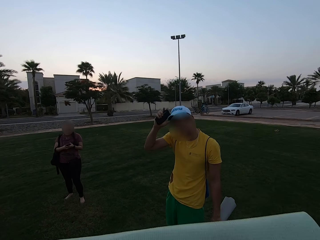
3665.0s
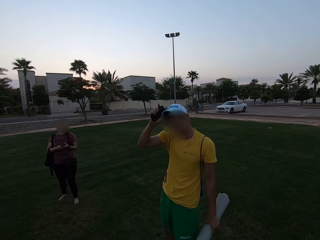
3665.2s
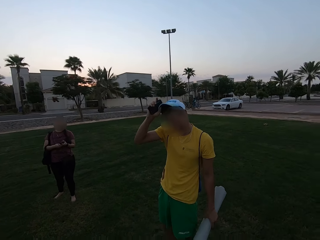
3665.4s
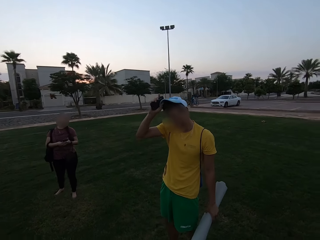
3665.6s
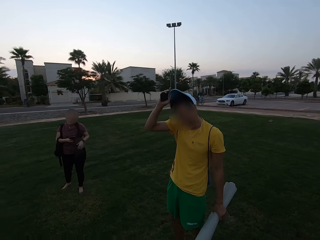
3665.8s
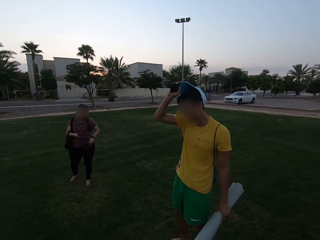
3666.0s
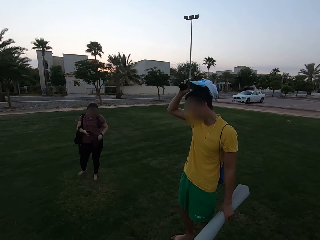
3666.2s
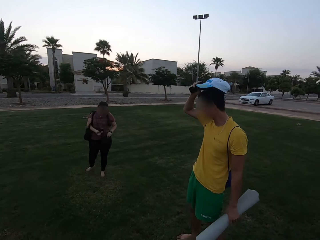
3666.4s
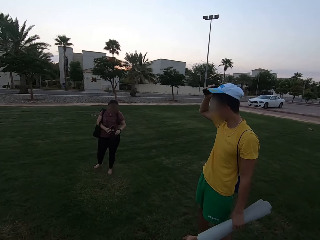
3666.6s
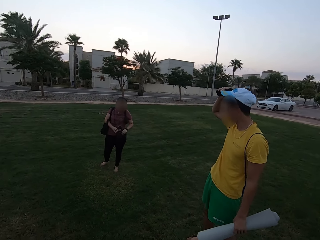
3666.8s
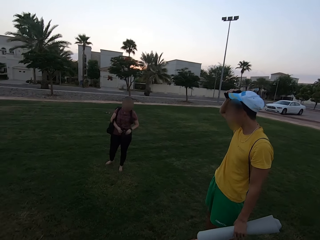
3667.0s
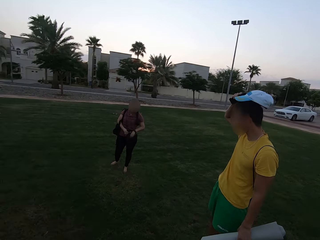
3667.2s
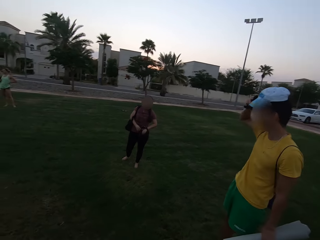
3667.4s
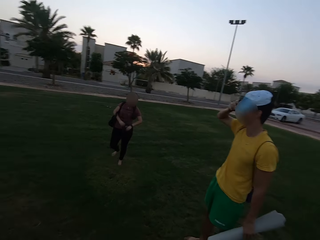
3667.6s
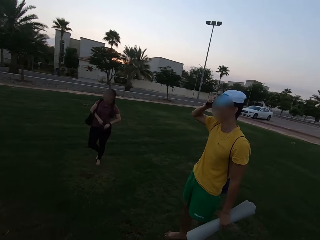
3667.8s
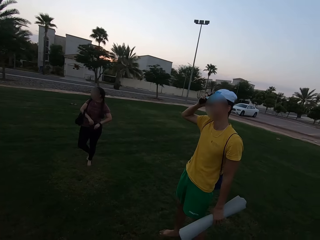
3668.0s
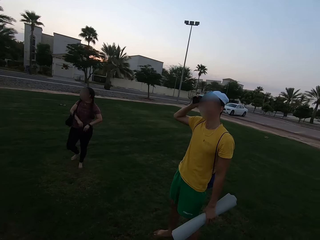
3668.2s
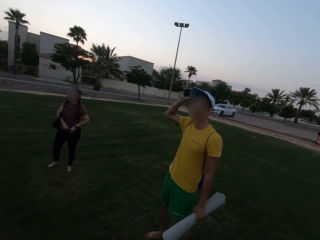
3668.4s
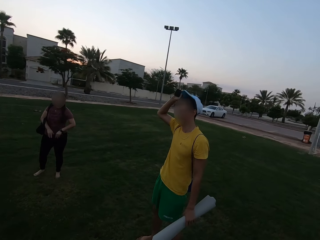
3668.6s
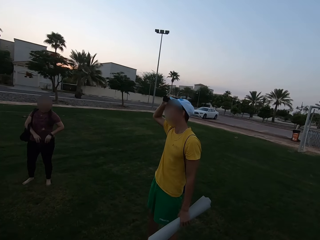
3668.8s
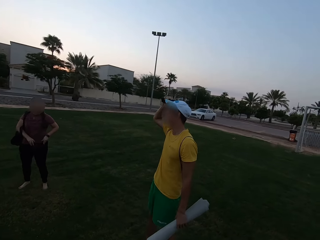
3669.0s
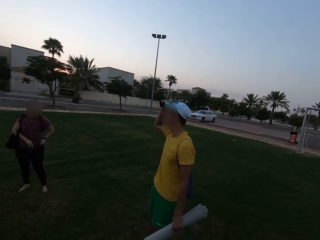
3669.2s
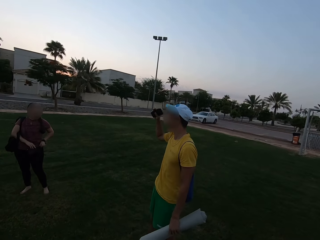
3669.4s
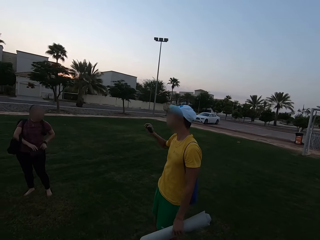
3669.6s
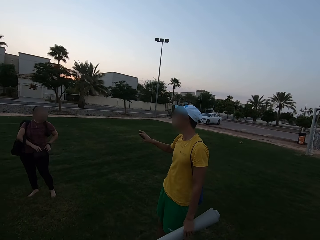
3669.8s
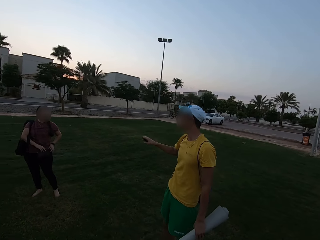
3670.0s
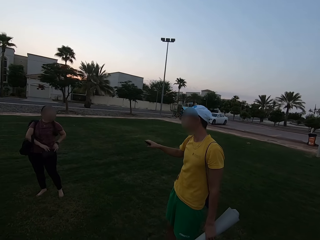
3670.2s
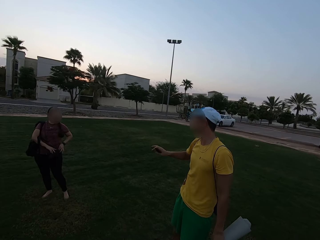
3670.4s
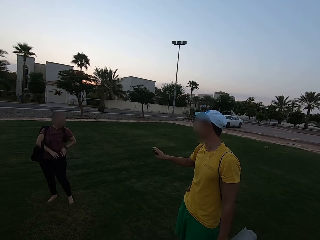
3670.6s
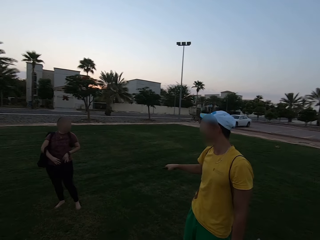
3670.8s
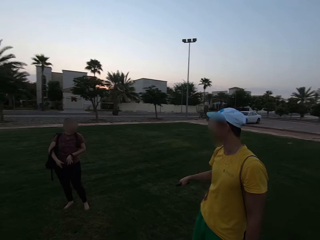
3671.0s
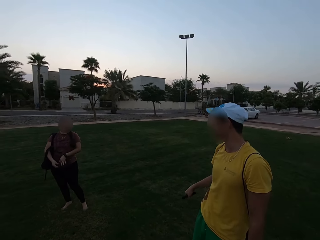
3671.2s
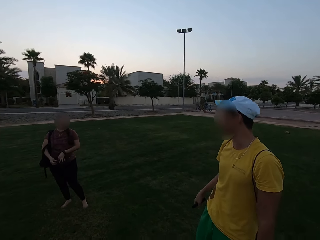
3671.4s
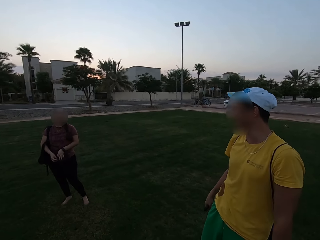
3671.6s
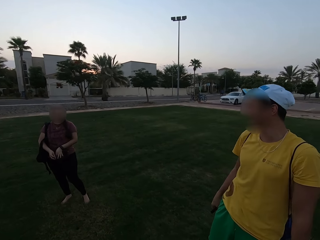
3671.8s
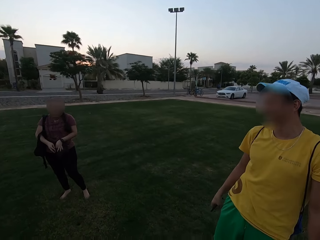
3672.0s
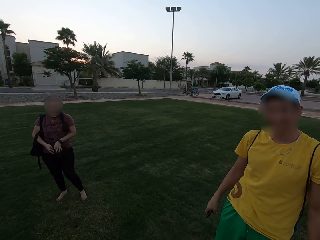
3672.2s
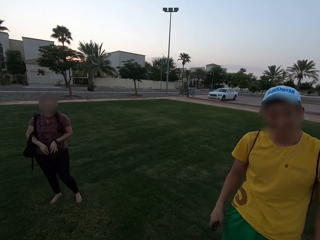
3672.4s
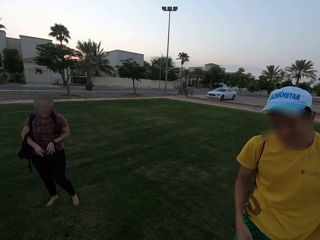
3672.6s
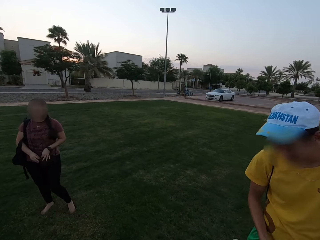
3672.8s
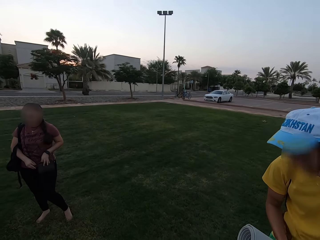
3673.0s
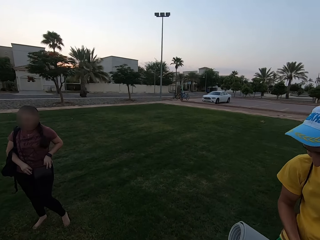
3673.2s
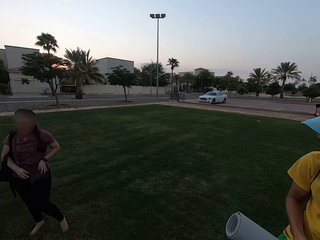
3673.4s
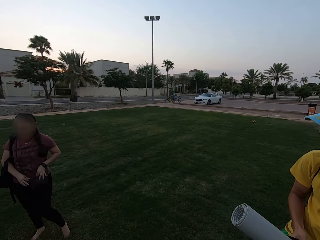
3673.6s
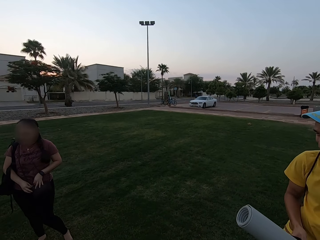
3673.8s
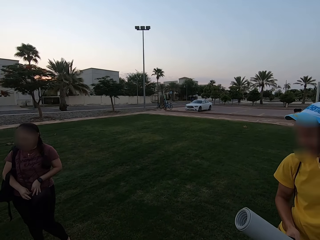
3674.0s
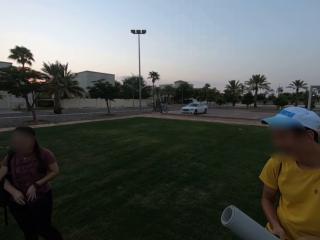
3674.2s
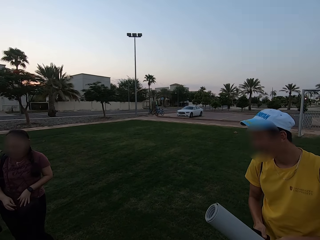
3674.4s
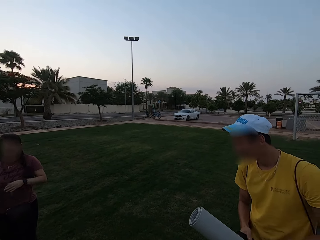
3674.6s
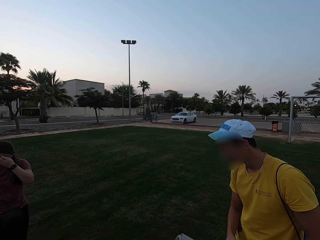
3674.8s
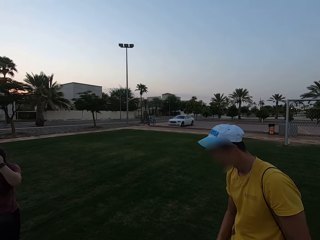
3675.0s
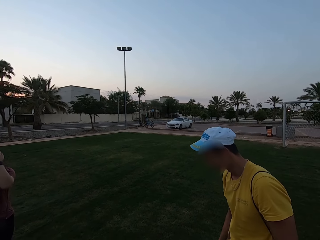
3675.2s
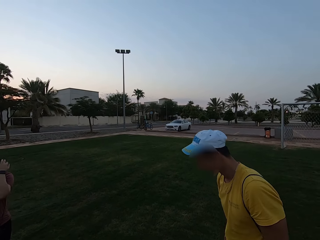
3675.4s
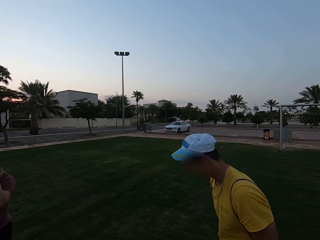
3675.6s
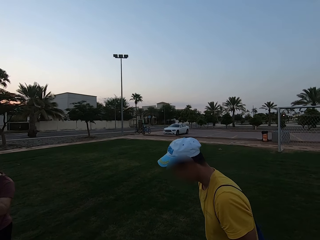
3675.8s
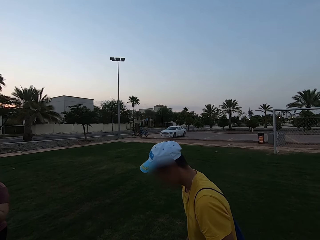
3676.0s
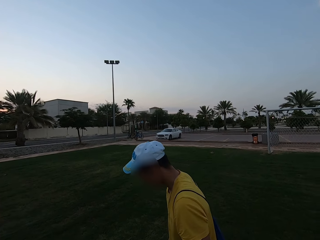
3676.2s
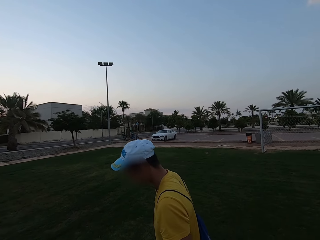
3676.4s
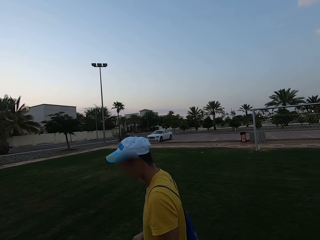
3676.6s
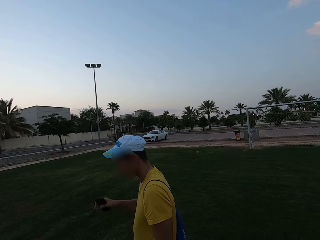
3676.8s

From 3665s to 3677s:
A woman puts the phone in the pocket. A man talks to the woman.

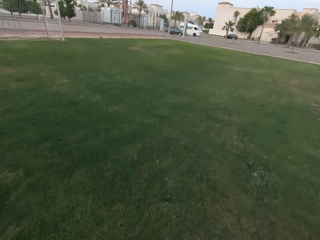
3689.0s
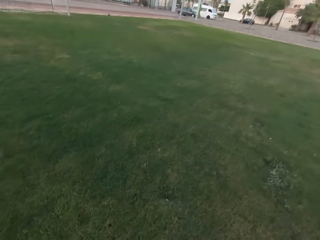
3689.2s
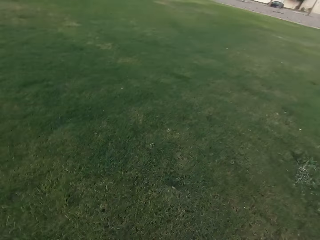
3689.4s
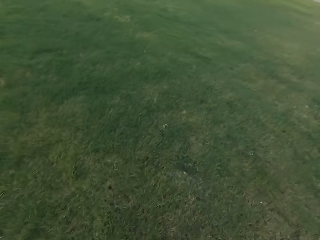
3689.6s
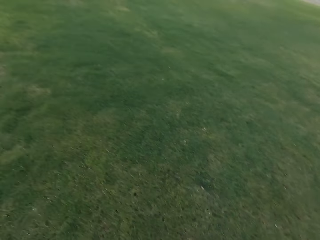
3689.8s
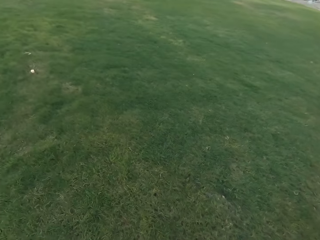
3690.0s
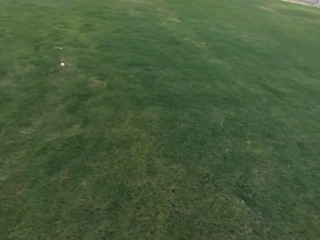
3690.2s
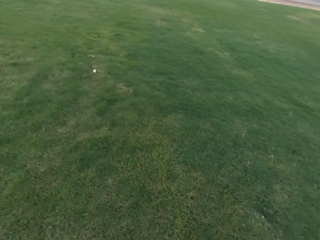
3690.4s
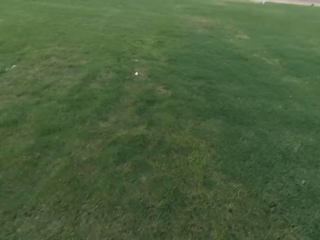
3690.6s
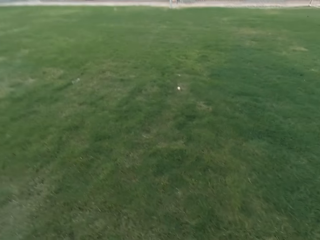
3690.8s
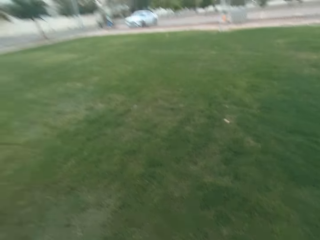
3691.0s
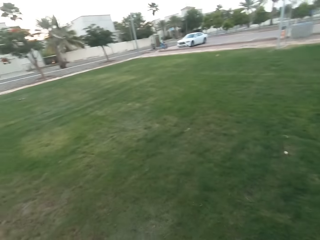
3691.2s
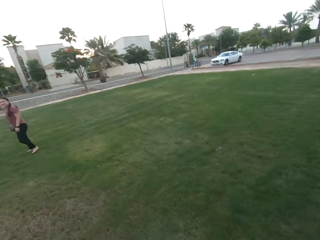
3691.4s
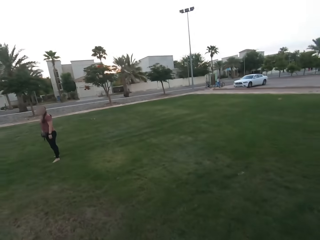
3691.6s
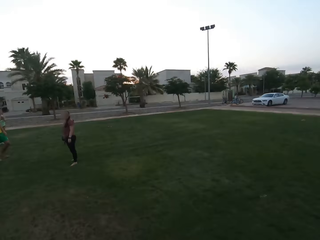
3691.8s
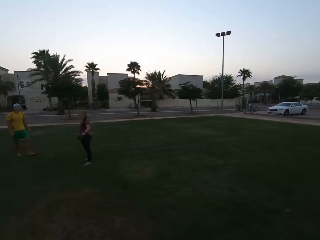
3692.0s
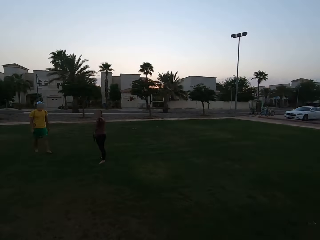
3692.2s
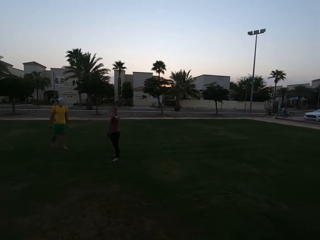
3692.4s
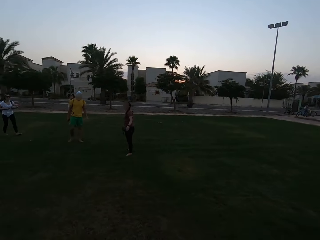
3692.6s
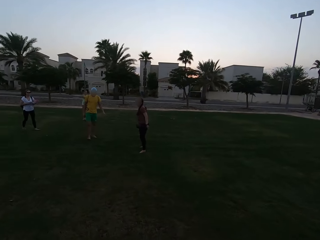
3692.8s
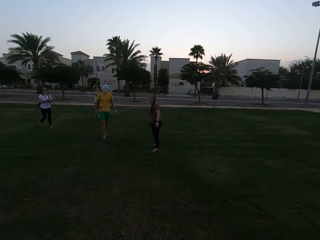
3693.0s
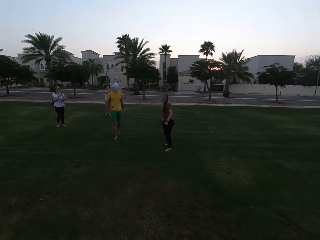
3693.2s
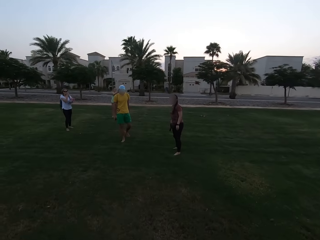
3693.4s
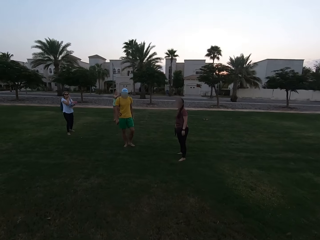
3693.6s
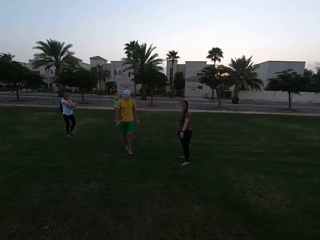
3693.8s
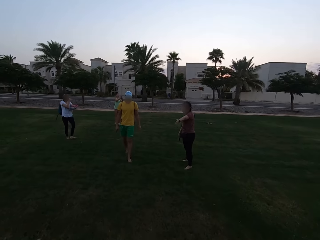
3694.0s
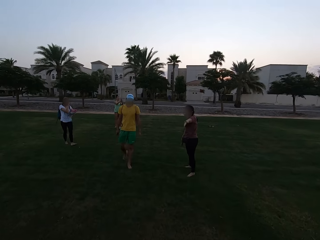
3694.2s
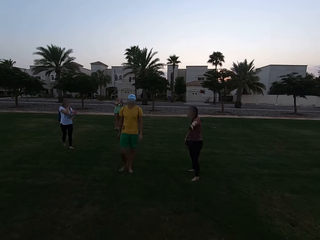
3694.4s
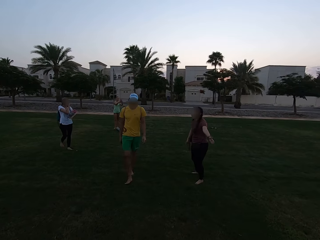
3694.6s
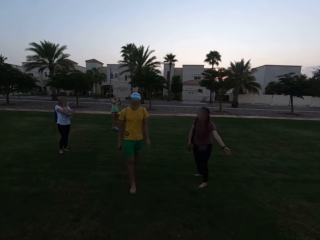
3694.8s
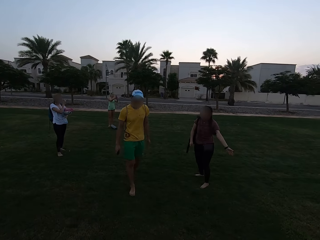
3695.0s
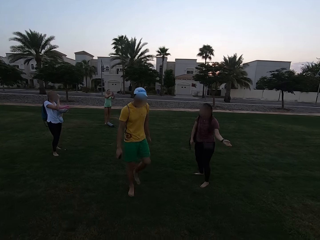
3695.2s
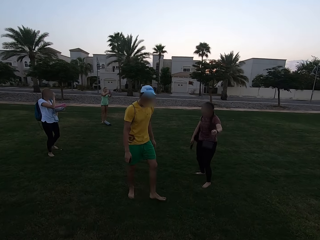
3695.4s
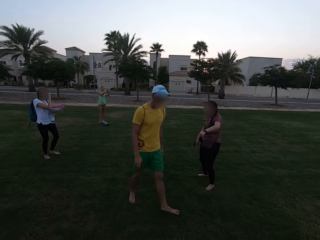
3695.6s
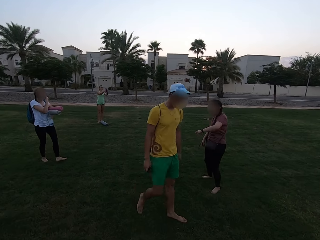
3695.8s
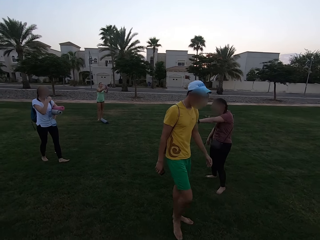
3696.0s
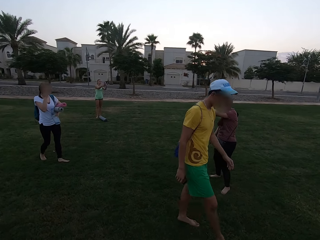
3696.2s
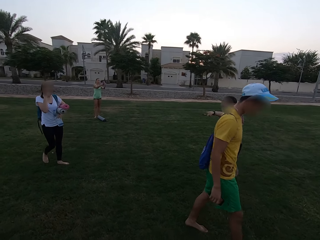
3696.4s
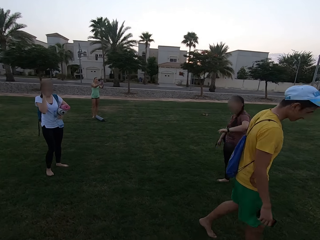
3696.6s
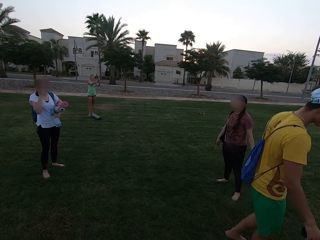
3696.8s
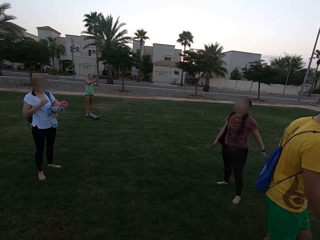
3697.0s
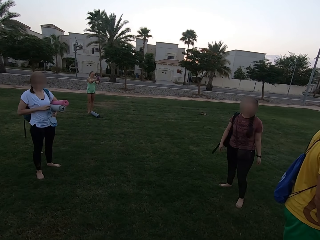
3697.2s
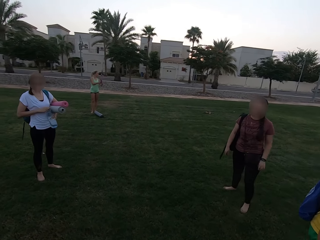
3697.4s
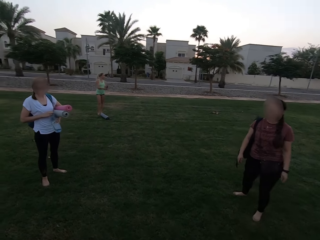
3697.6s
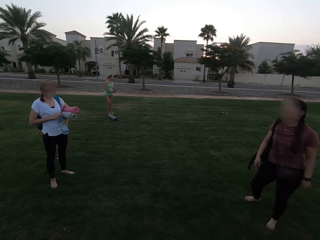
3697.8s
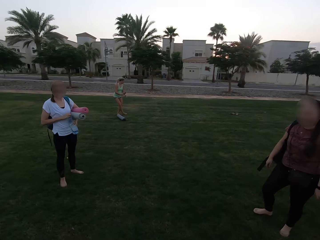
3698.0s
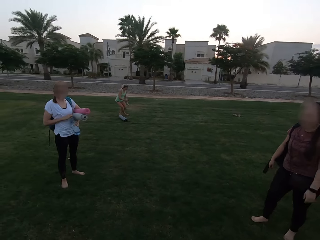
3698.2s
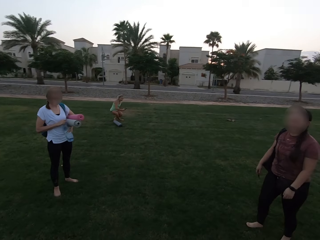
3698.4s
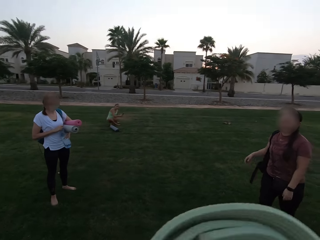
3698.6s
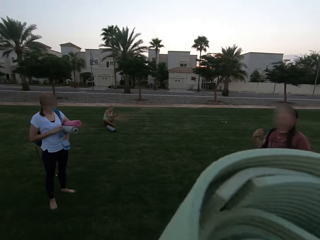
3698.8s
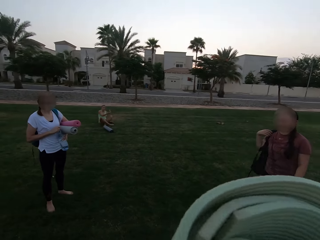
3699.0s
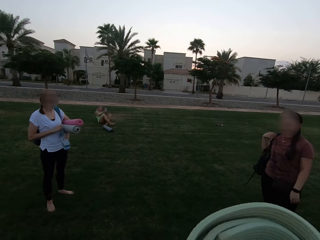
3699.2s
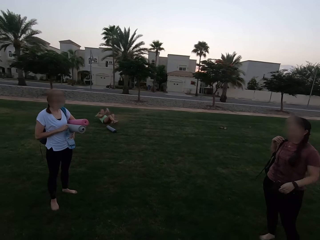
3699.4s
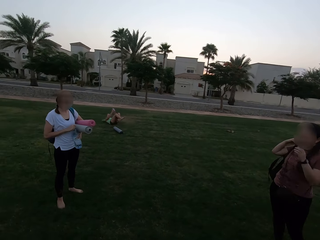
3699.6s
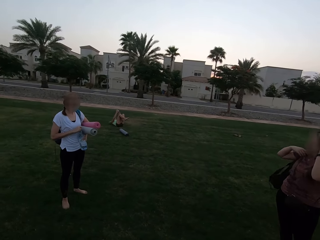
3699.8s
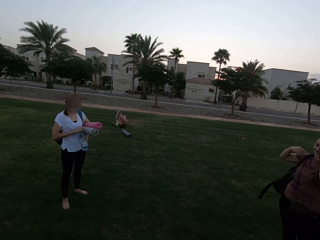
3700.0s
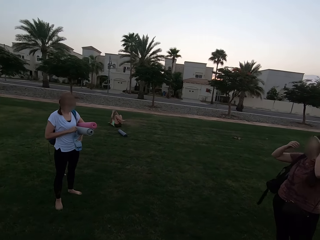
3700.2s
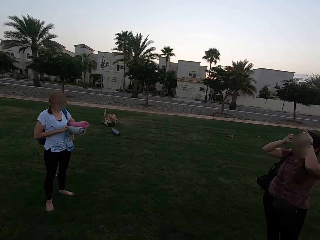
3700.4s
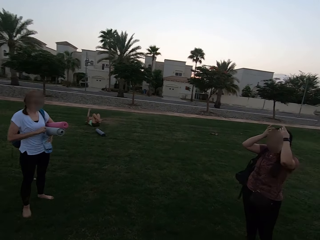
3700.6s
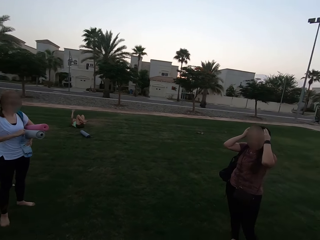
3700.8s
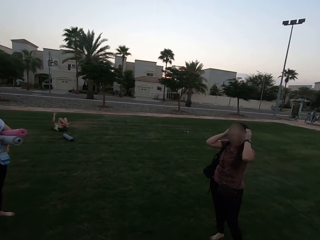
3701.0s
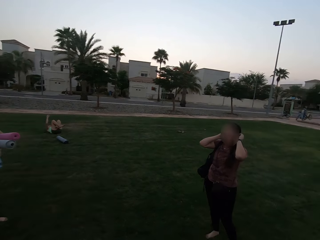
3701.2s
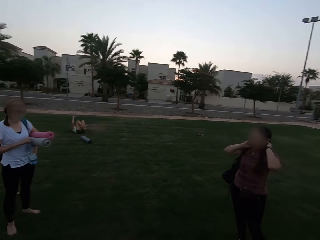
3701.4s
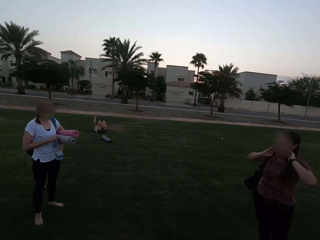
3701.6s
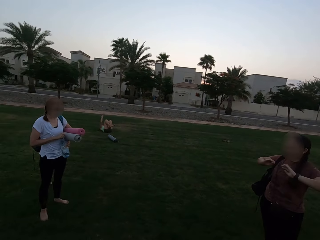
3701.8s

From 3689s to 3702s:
The camera wearer picks up a bag from the ground. A woman makes a gesture to the camera wearer. Another woman sleeps on the ground. The other woman operates a phone on the ground.
